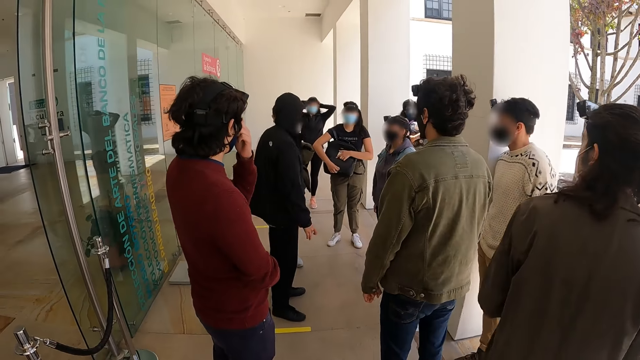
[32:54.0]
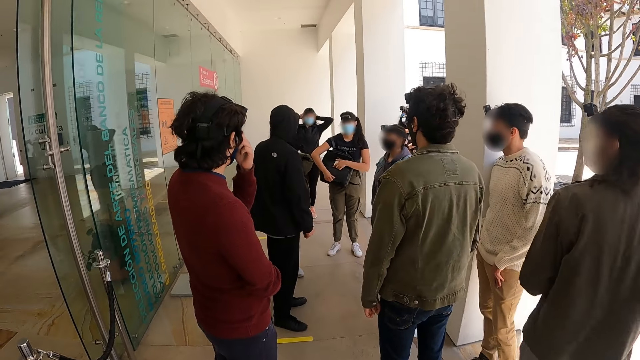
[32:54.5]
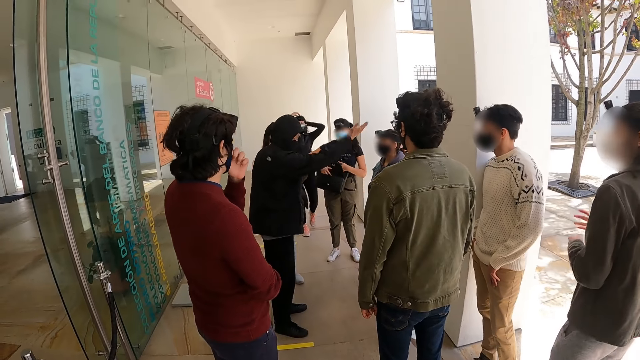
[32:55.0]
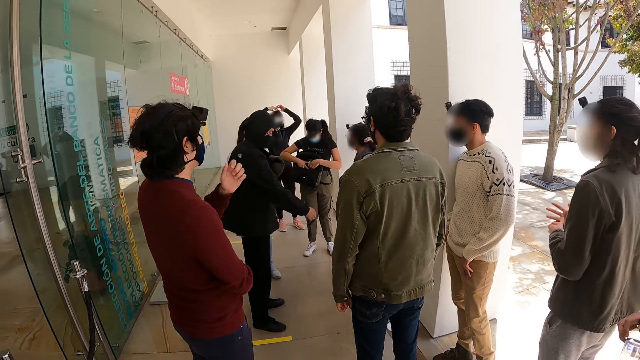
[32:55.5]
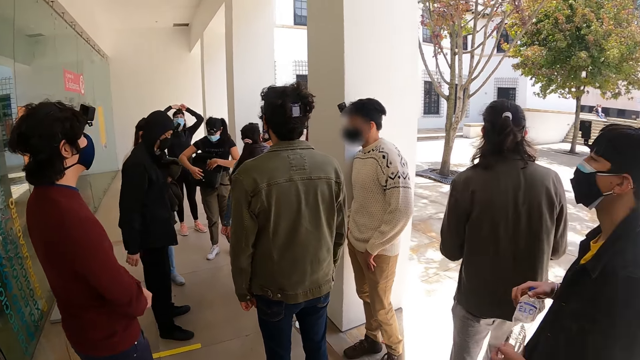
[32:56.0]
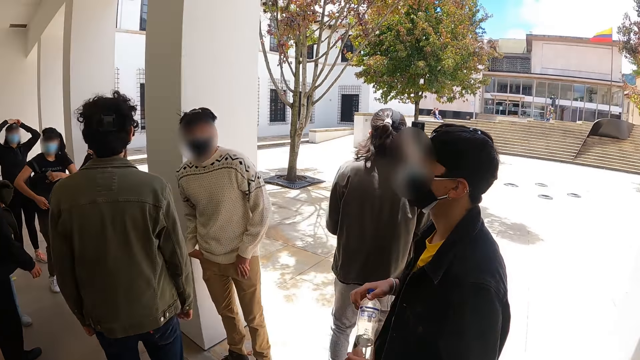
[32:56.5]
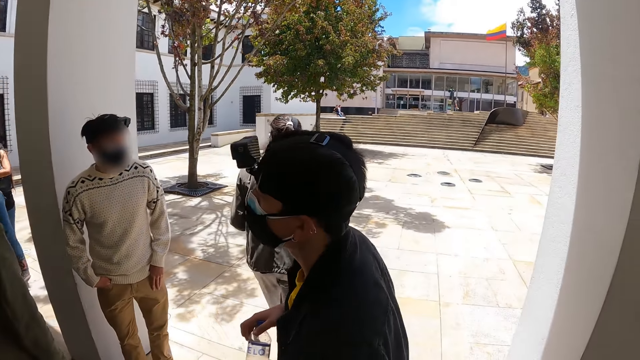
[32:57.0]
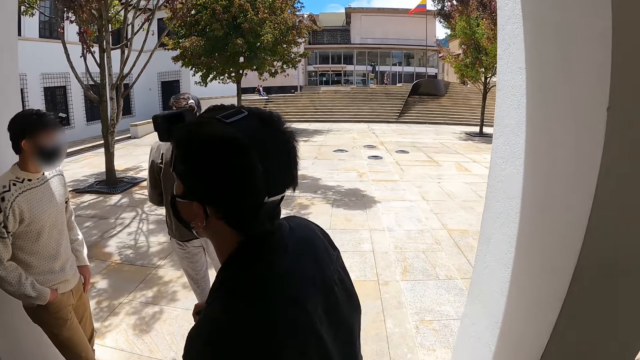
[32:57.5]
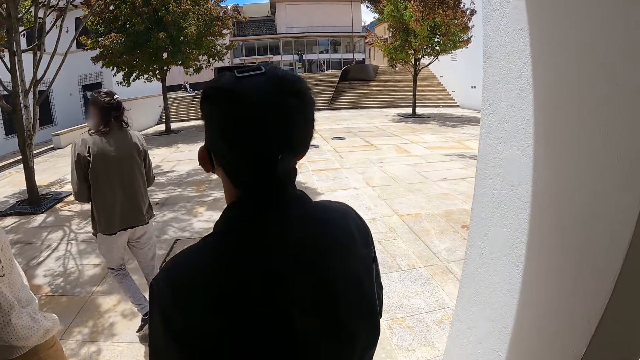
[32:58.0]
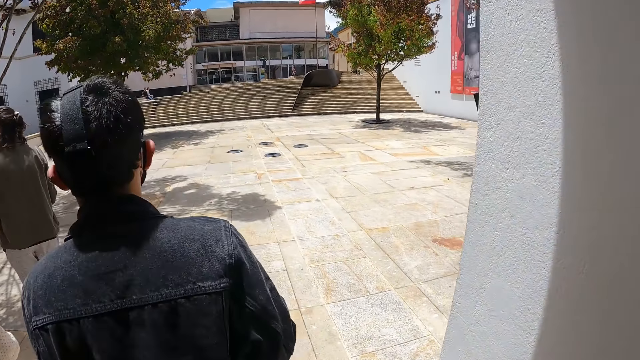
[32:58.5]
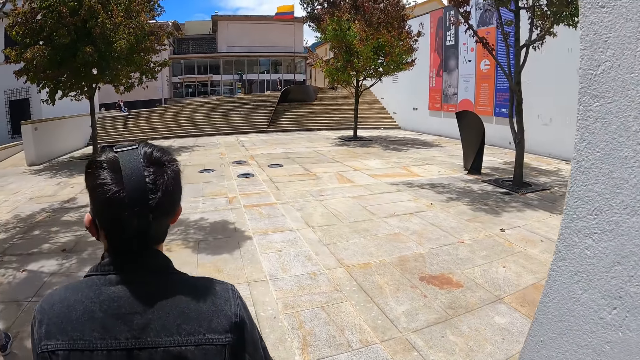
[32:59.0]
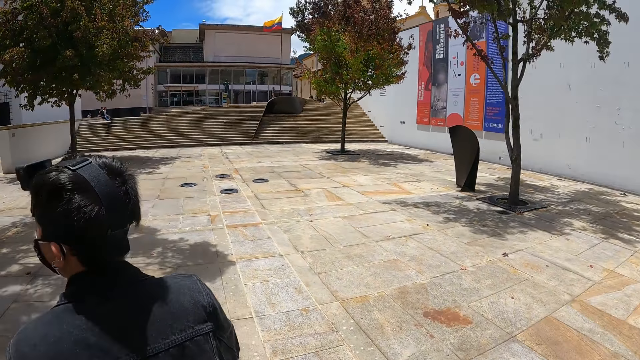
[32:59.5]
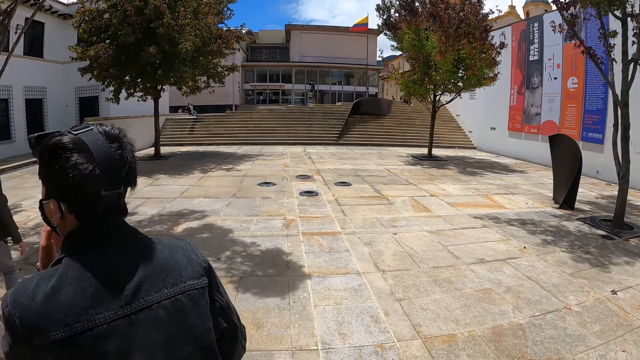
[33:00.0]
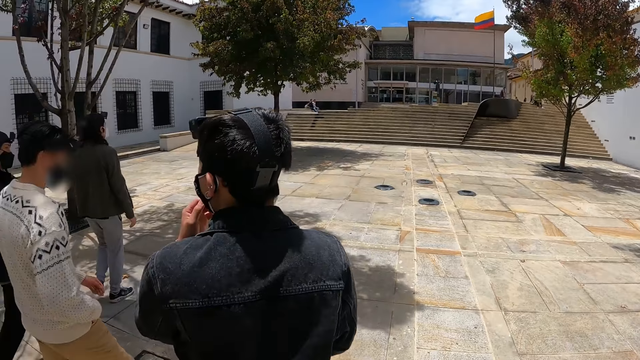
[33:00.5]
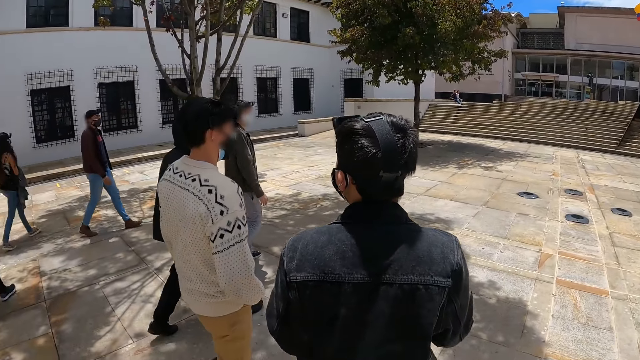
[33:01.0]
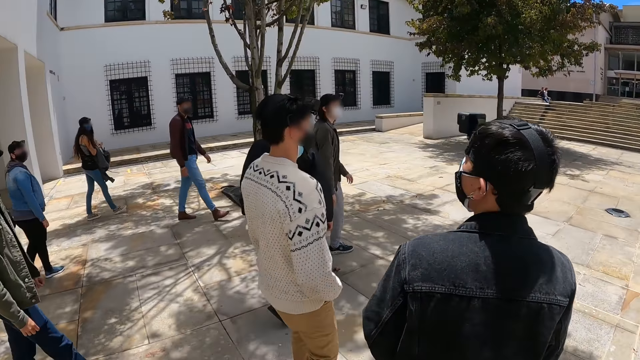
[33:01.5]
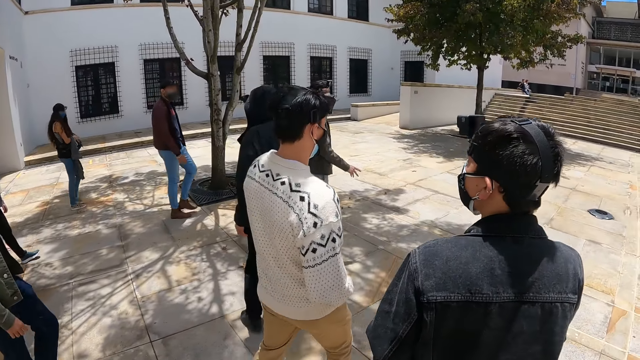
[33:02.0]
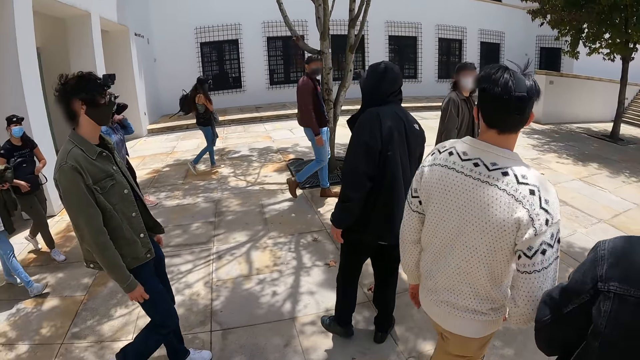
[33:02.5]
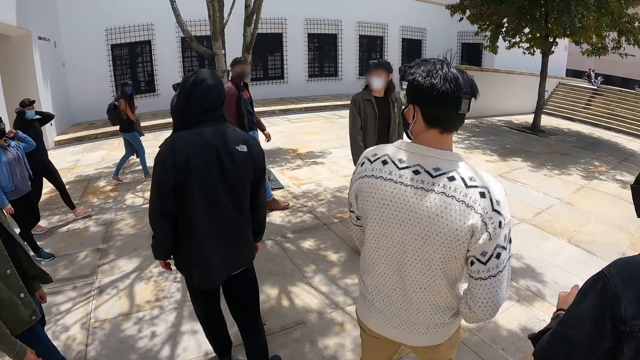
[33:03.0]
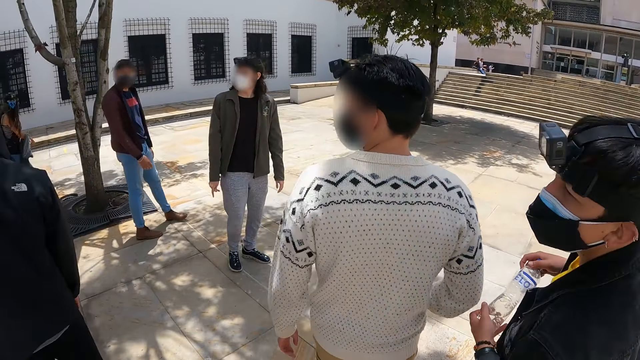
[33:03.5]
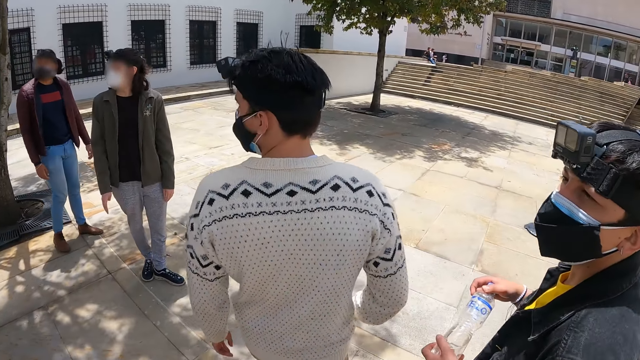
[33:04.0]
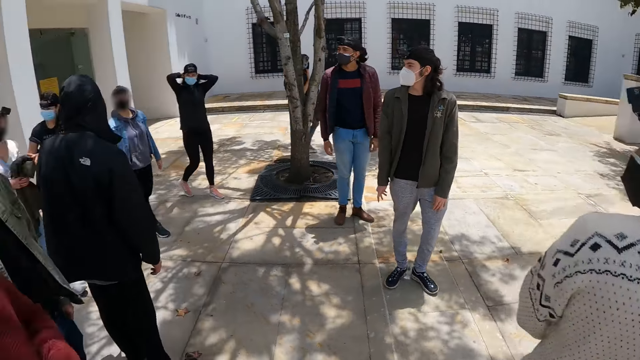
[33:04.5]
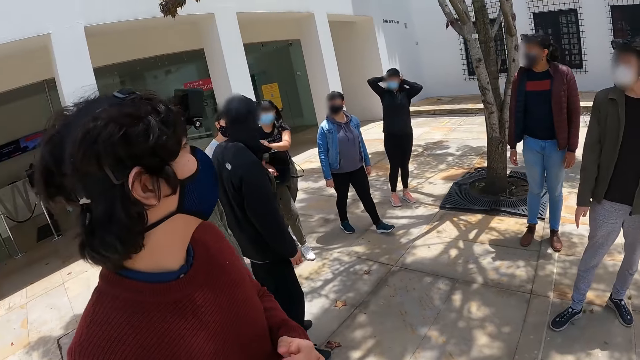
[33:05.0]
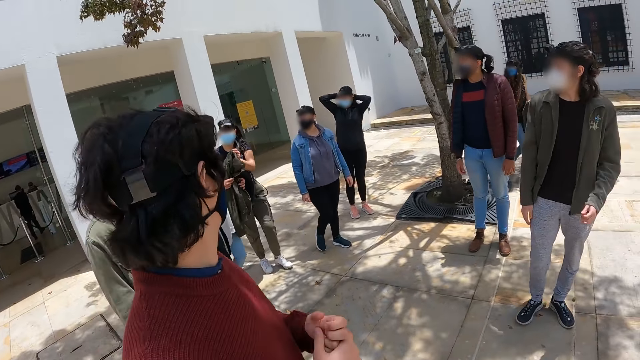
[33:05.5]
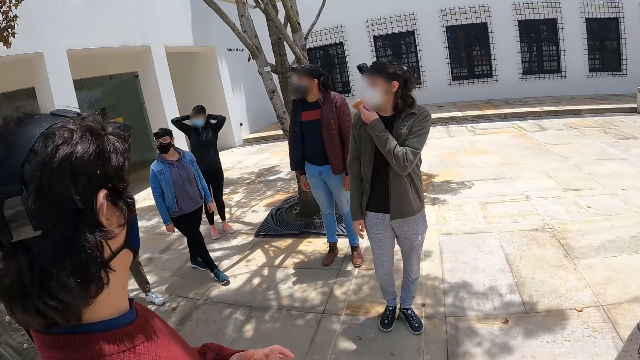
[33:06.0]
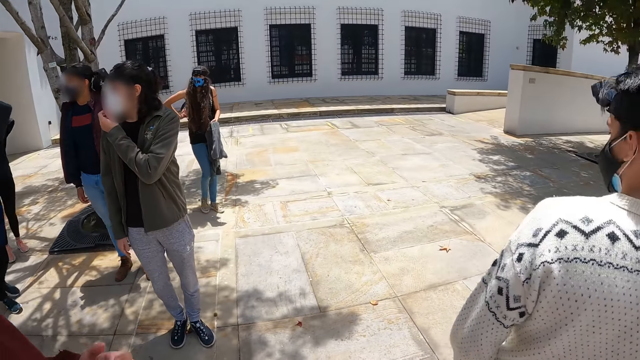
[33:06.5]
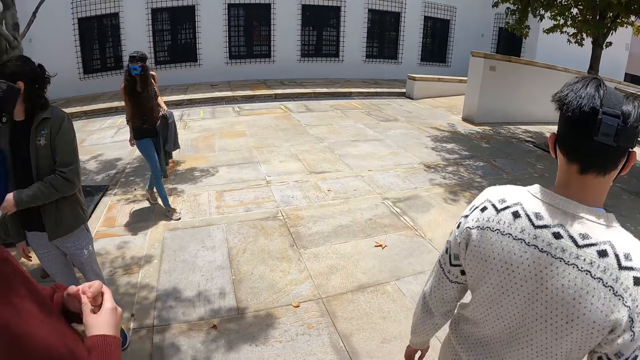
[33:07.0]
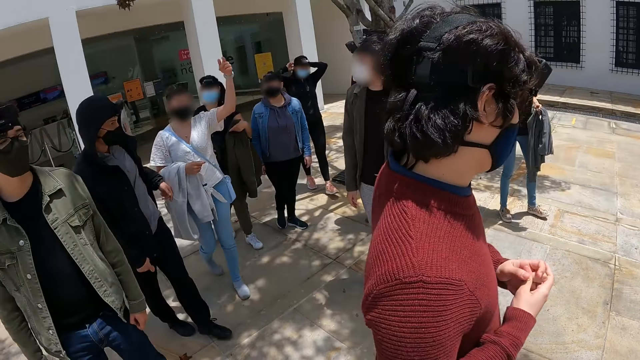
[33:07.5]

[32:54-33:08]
The camera wearer walks on the pavement. They look at a person. They turn back. They look at another person.

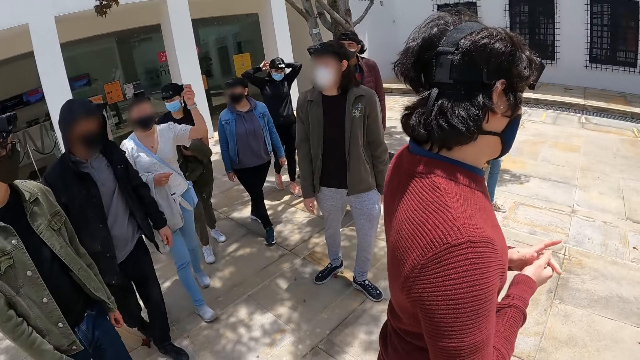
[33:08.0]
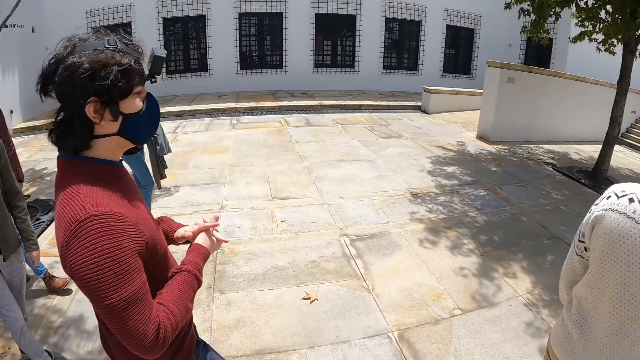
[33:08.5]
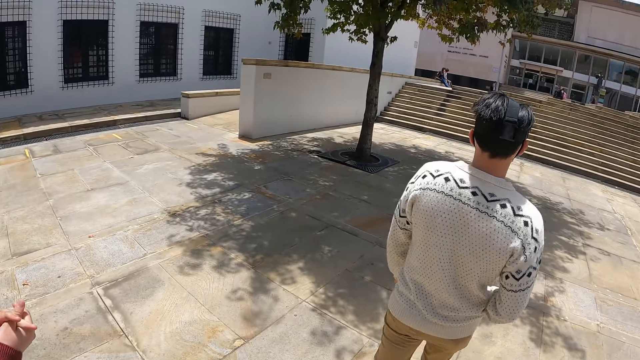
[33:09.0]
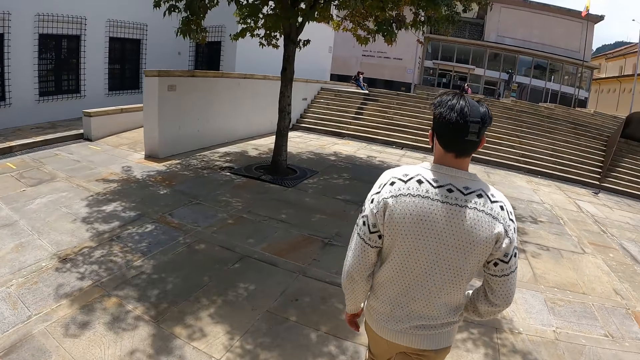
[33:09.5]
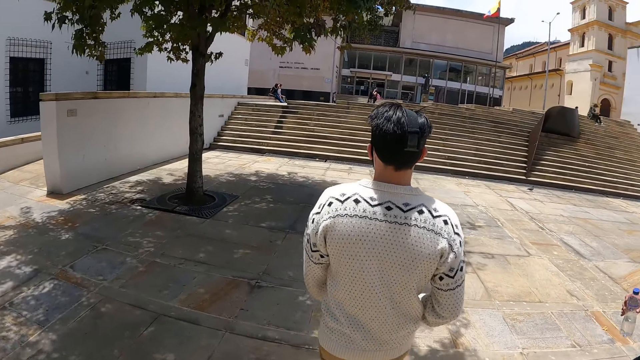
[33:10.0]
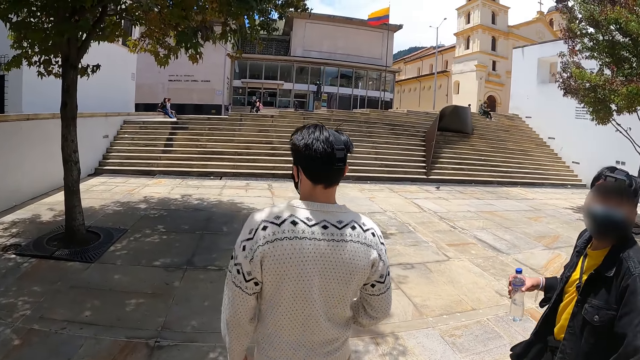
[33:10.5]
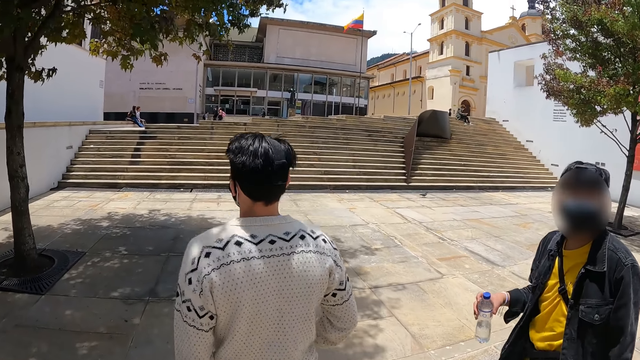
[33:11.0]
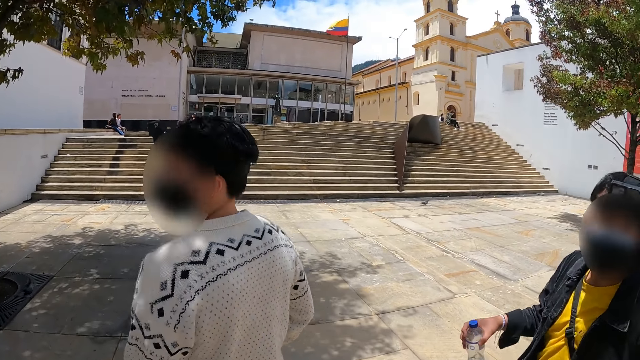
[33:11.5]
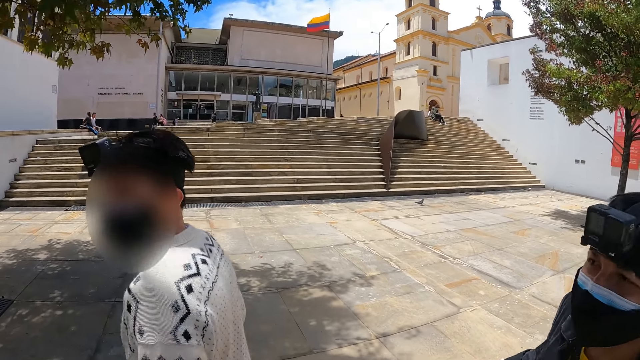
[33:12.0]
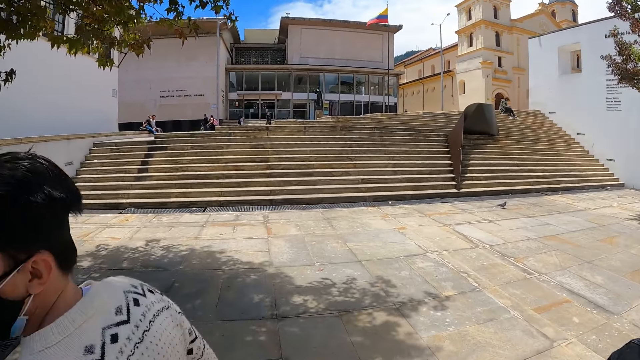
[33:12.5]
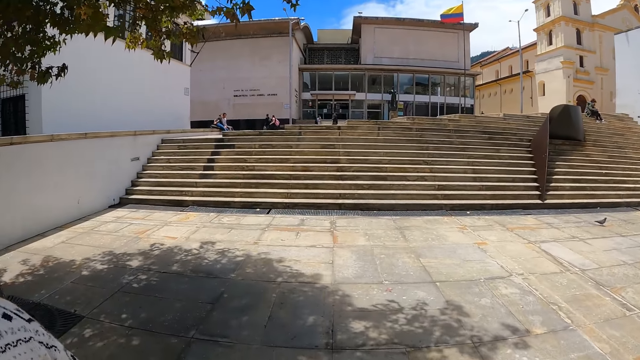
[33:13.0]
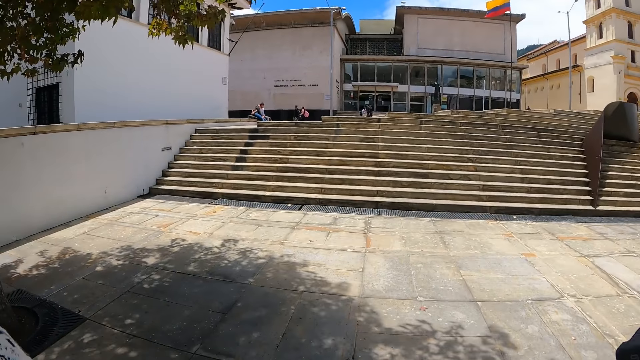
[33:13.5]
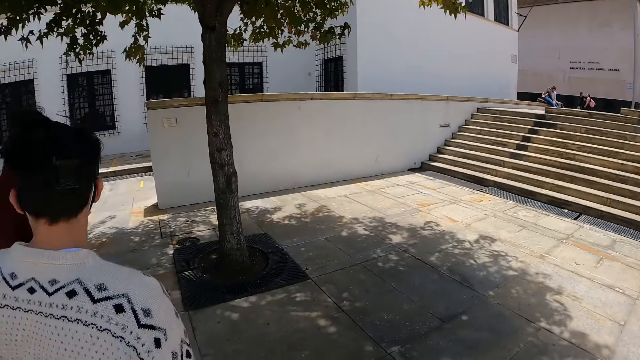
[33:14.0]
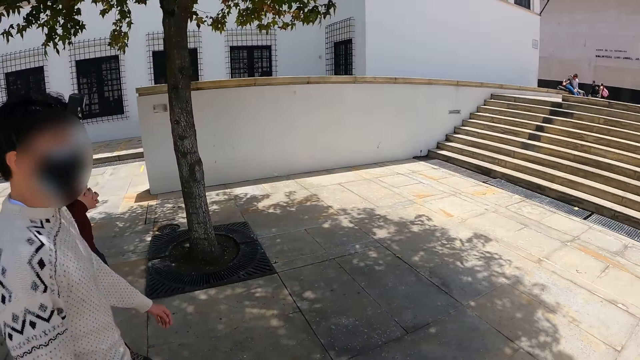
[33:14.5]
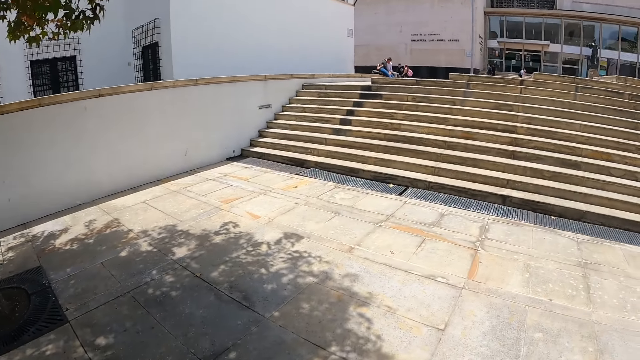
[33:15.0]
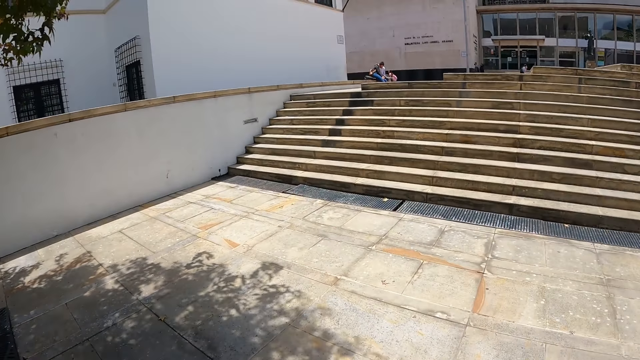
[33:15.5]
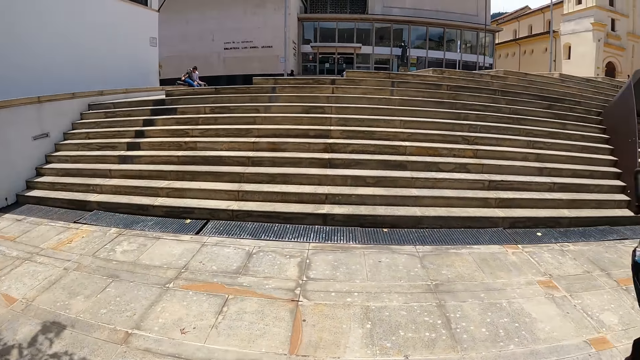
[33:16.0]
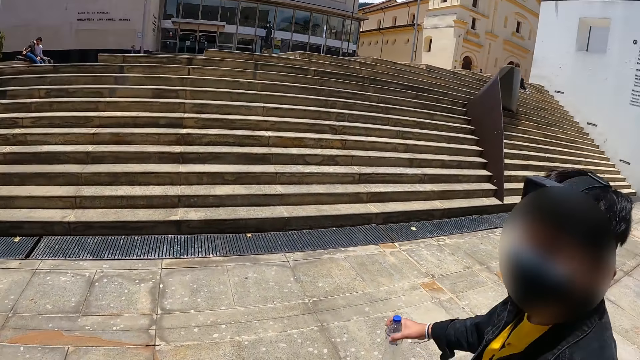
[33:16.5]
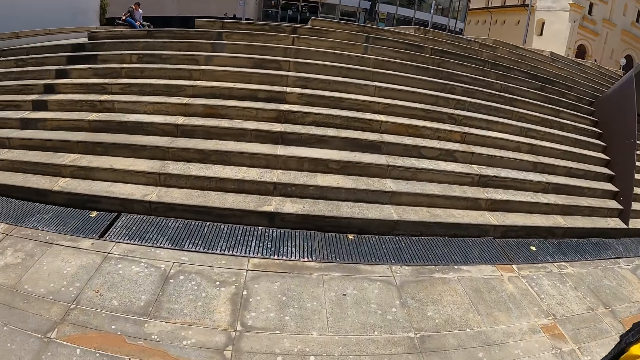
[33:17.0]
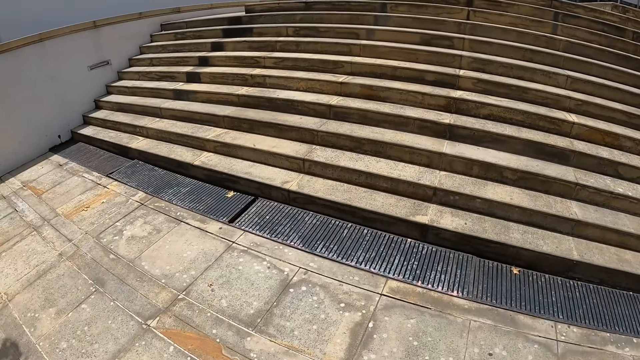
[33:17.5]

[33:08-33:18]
The camera wearer walks on the pavement. They look at a person. They look at the person again. They look at another person.
